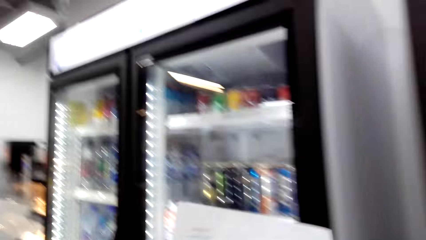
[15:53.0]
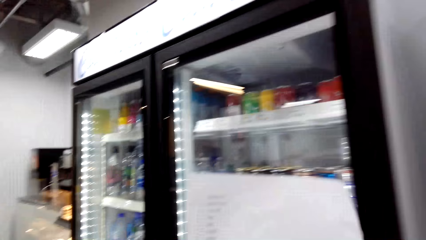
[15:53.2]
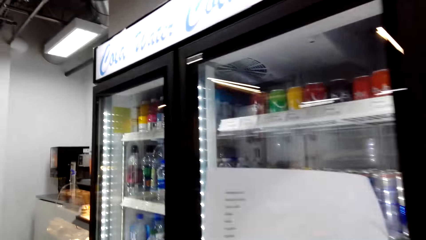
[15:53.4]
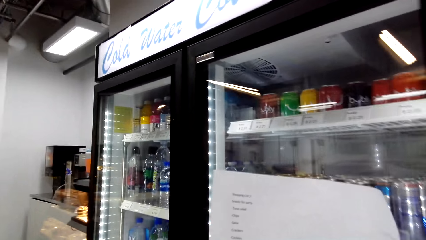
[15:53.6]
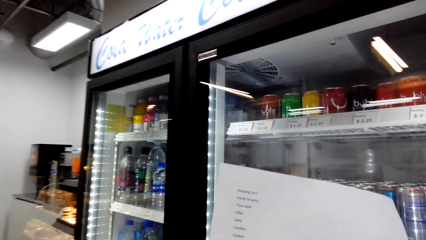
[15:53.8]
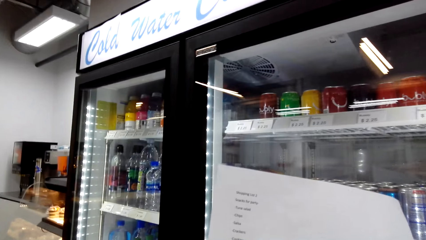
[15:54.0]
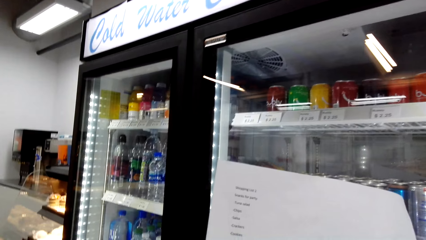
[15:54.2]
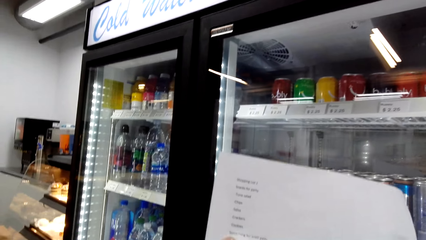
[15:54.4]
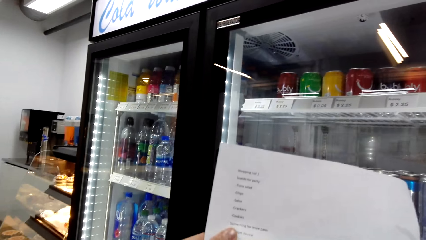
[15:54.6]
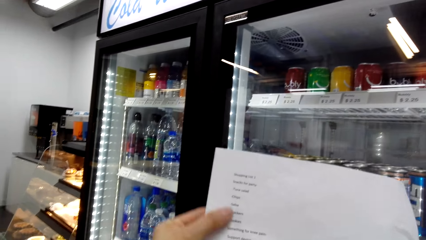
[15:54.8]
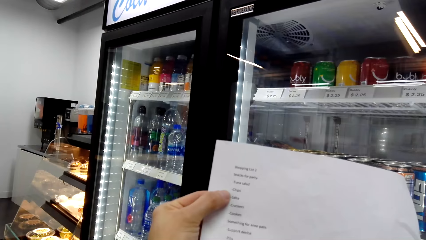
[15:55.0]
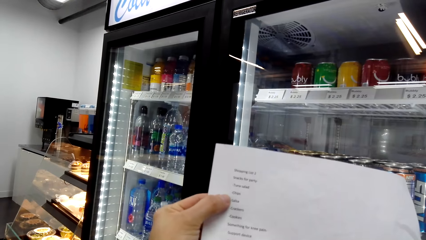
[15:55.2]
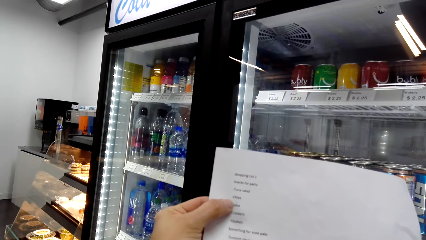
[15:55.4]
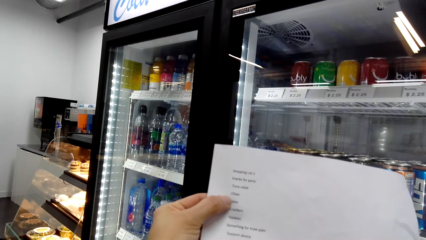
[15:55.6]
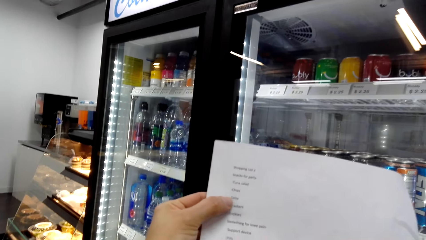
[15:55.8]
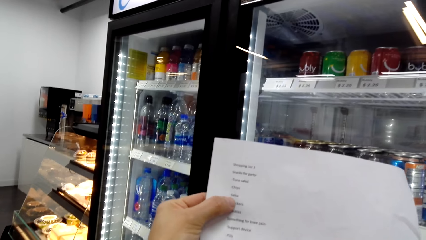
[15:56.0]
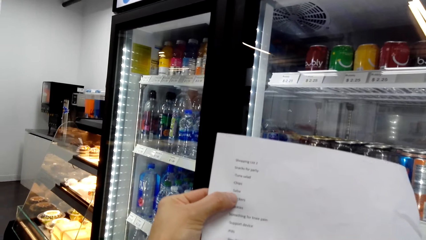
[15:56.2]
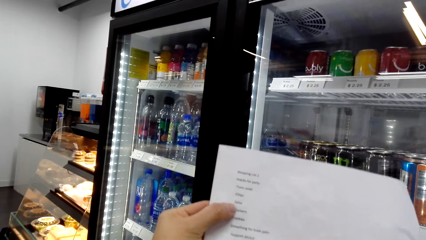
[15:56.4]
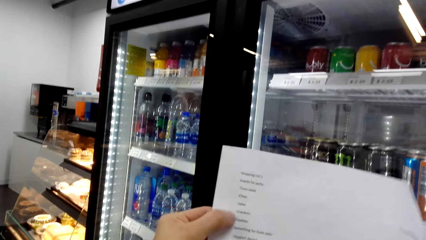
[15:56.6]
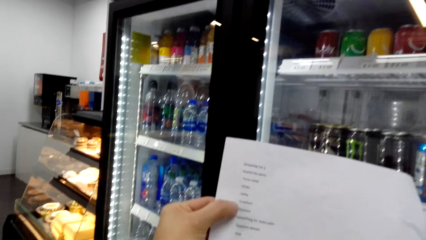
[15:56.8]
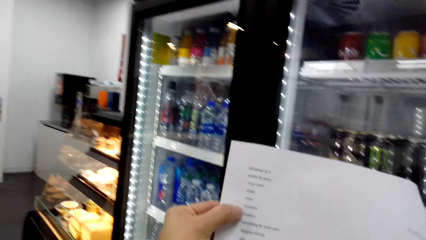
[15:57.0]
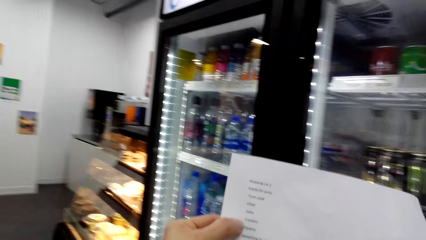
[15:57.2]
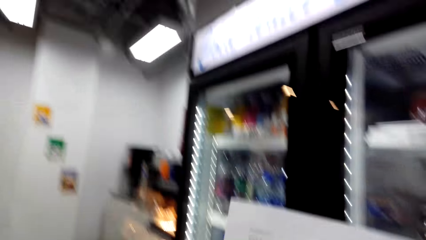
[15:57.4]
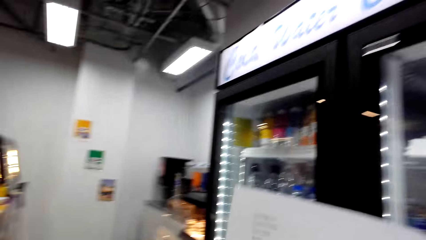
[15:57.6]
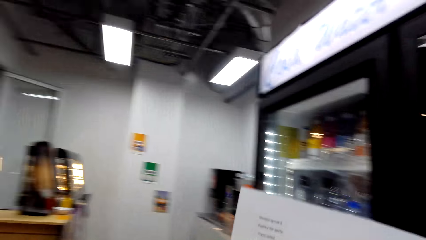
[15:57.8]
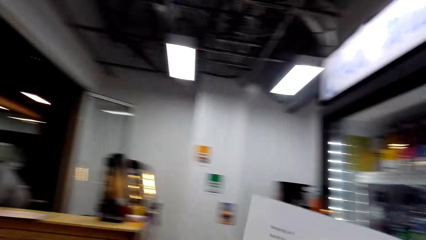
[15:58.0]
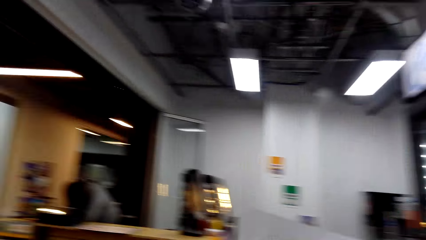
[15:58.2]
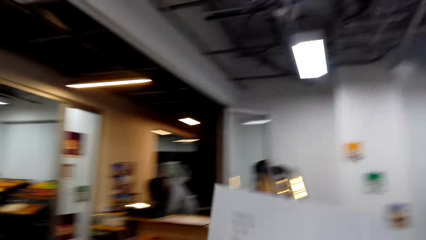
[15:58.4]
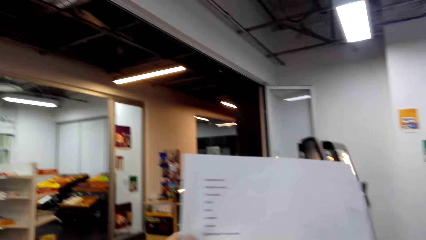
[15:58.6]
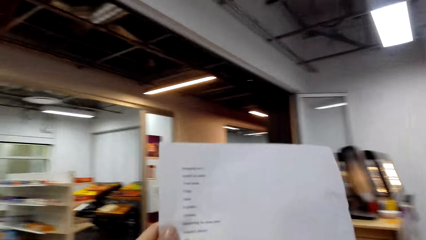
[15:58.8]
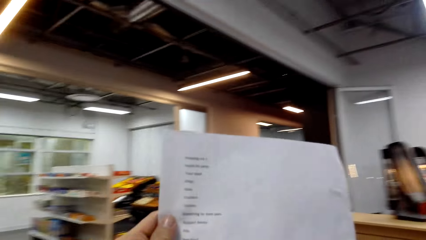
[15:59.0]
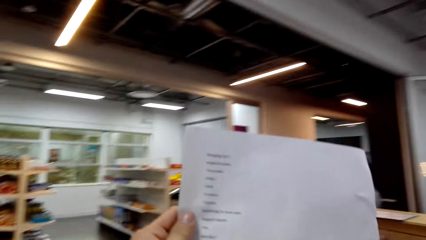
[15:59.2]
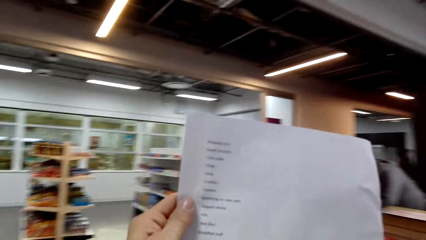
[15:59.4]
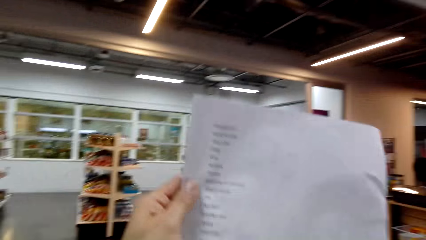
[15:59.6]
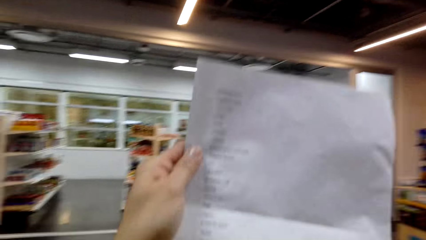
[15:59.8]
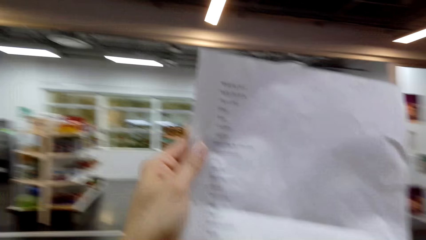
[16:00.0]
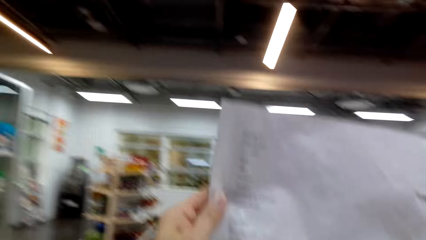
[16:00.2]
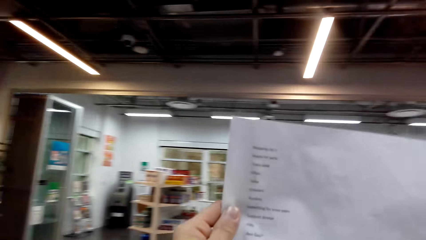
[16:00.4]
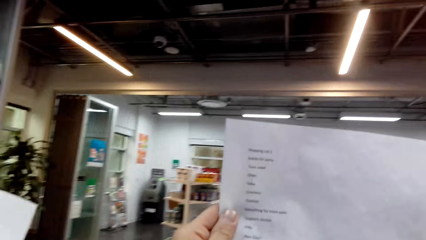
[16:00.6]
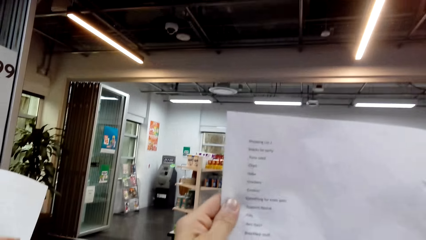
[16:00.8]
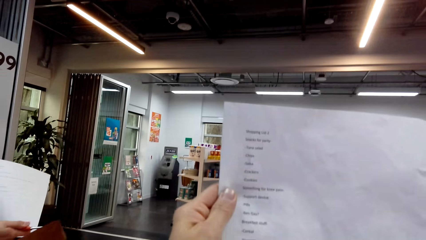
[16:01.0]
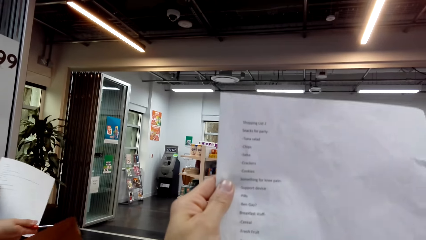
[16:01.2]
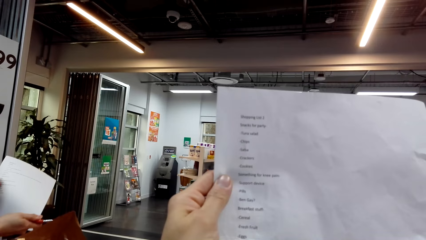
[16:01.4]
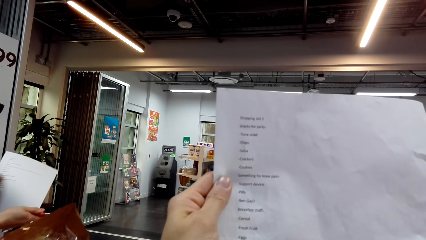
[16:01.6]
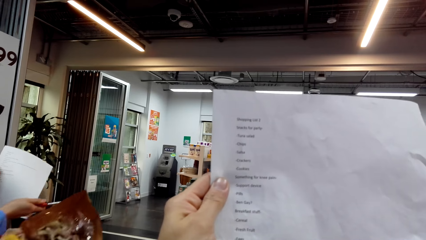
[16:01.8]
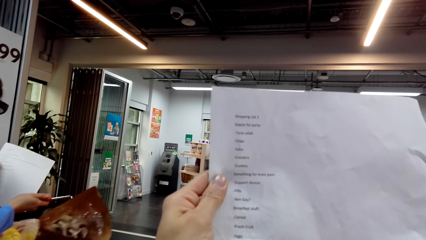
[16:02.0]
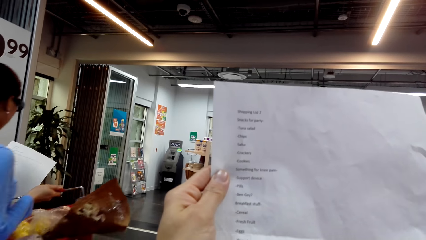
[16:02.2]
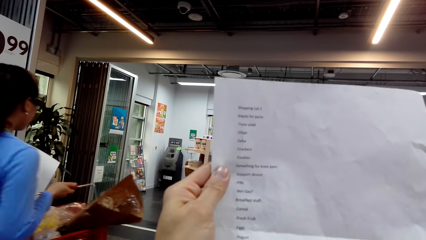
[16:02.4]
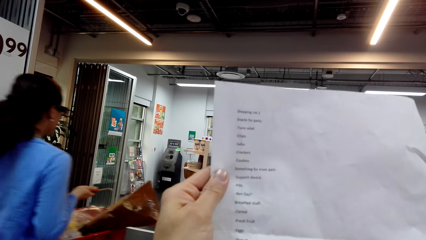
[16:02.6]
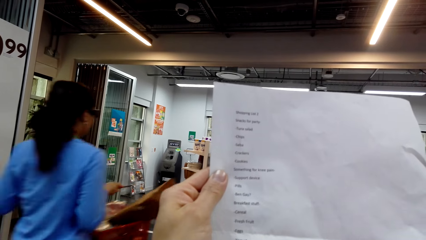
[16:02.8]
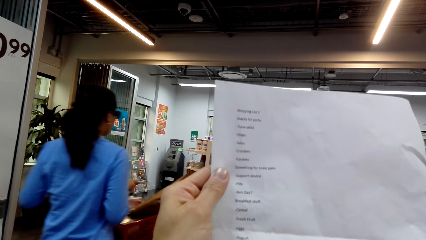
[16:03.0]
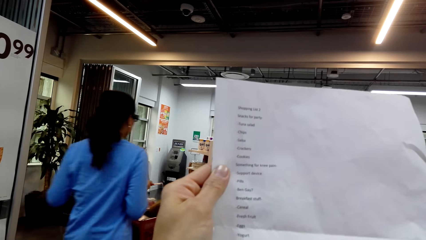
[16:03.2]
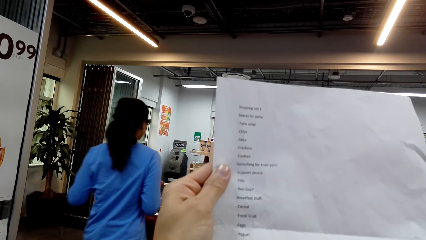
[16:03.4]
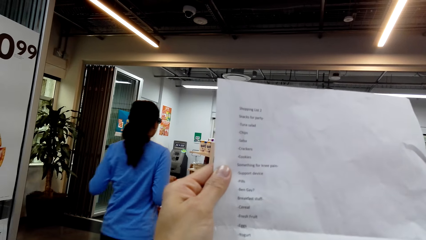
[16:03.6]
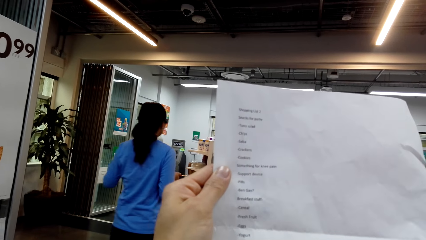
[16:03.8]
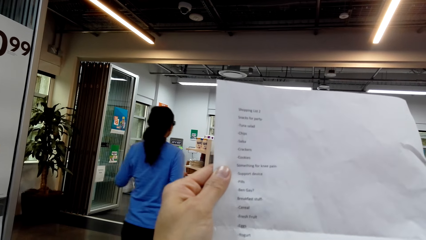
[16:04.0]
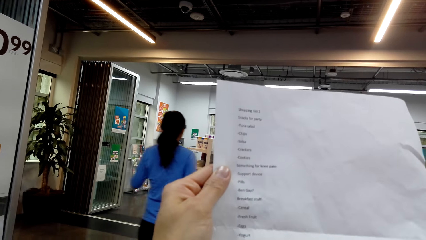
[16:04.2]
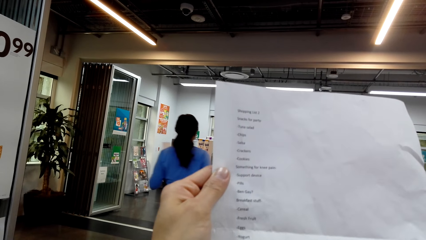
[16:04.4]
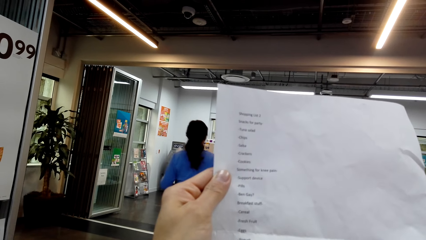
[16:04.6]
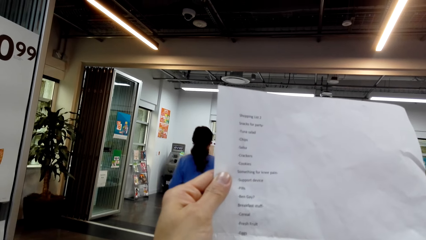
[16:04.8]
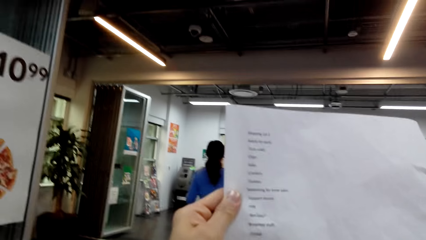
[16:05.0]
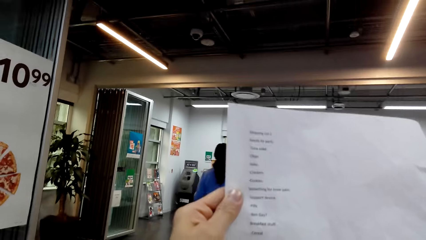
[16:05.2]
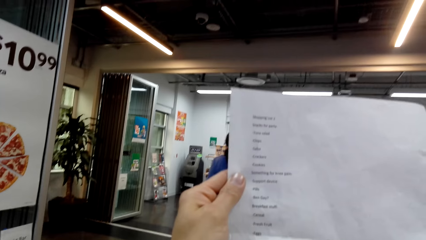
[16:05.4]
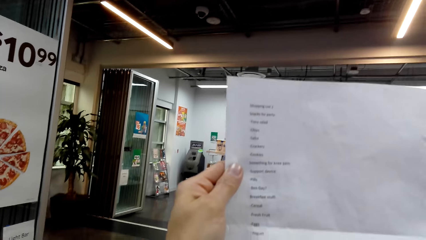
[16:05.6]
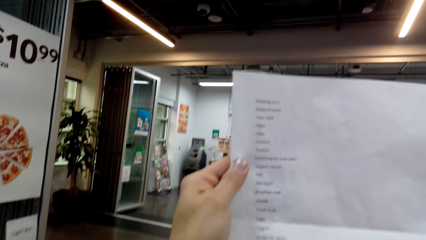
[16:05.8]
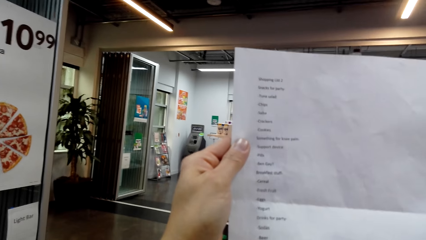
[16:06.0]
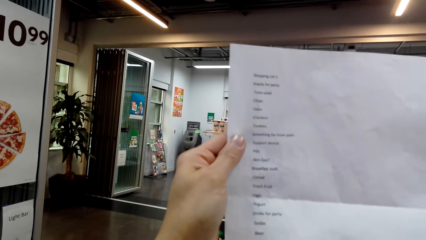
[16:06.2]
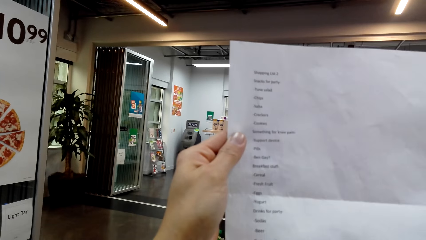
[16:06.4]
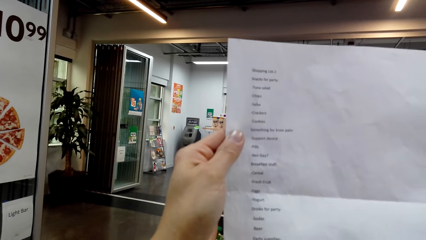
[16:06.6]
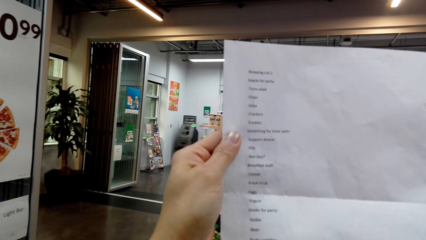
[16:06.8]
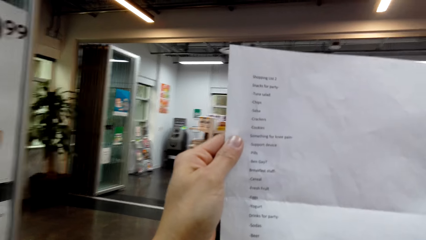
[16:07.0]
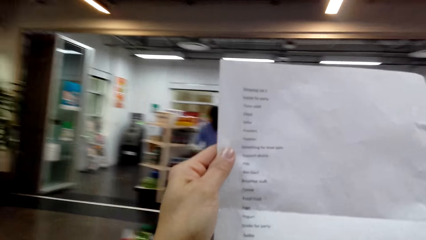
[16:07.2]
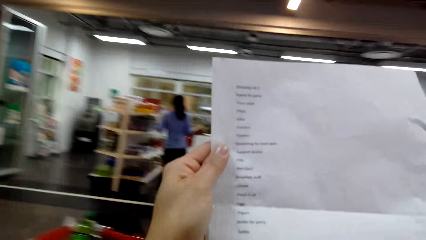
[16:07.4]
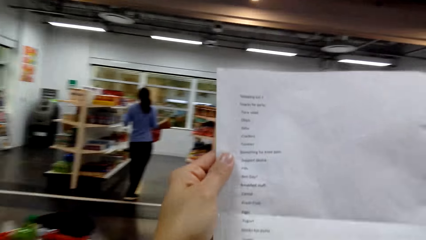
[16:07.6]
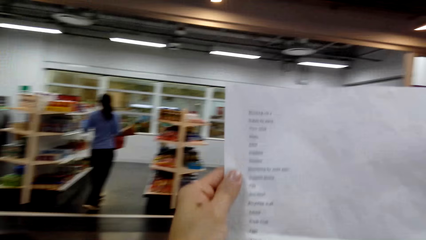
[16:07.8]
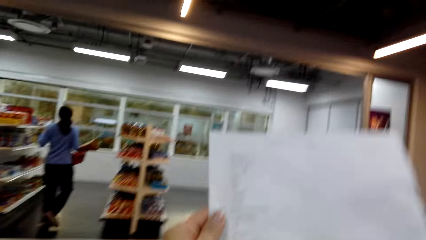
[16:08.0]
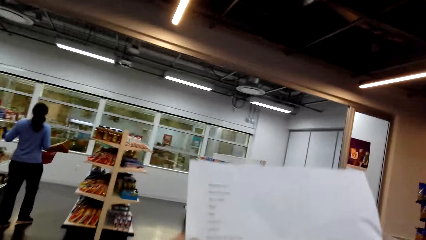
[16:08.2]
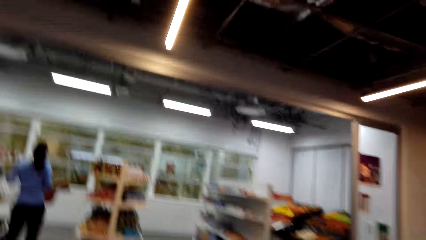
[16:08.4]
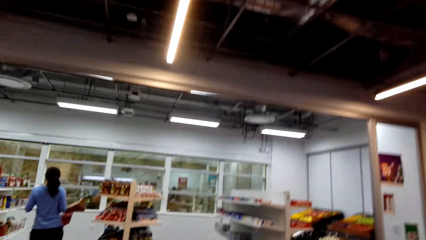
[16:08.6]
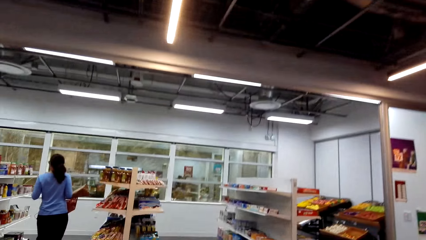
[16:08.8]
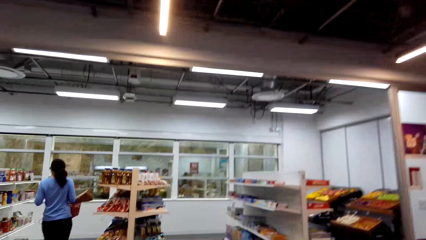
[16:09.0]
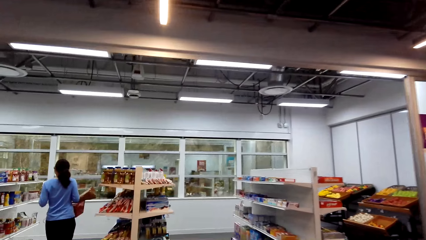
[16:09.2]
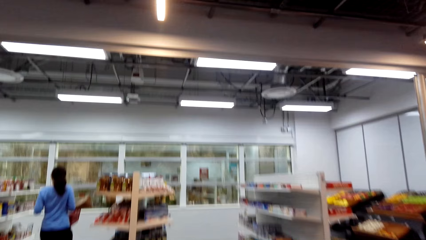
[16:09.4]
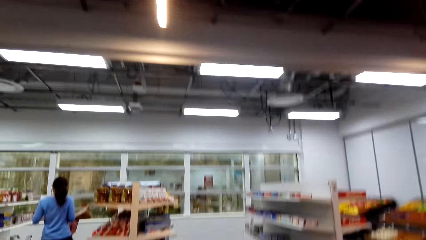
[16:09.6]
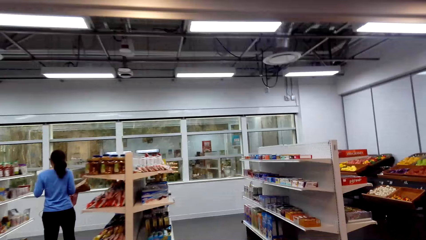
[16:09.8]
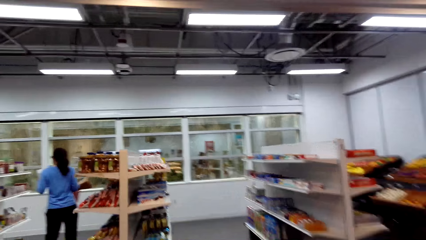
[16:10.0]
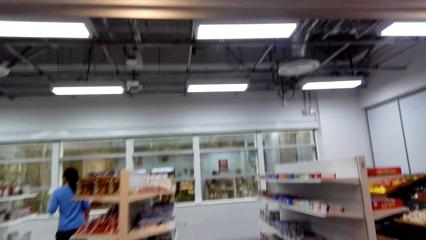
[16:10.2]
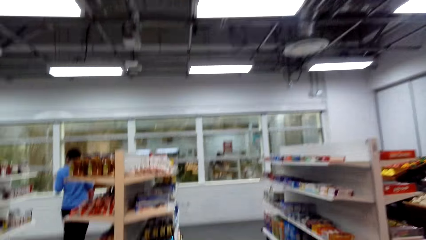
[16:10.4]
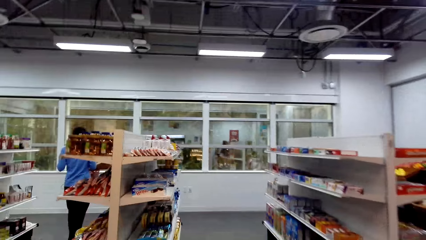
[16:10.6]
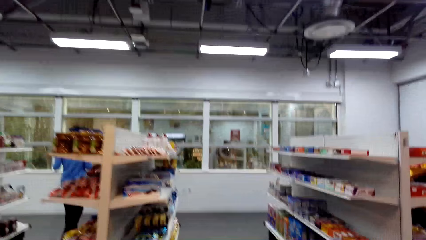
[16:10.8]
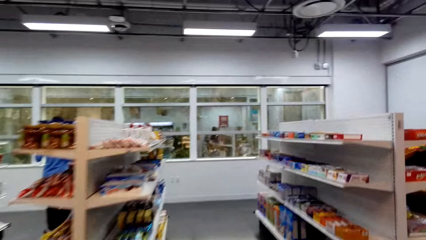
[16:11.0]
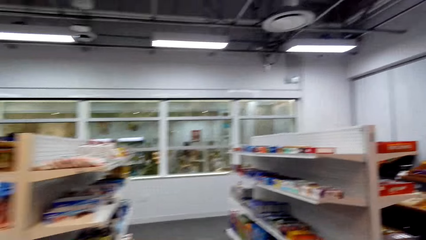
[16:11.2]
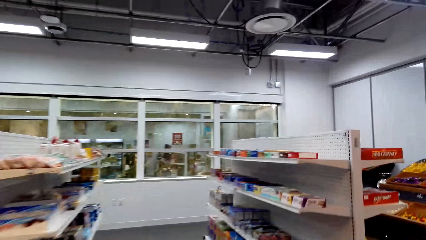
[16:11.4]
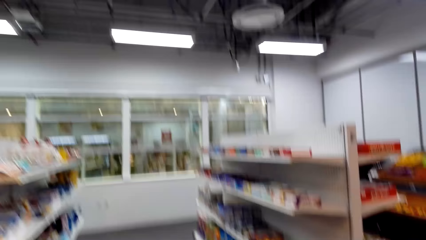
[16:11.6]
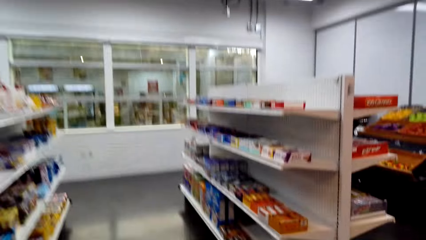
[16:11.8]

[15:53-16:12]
The camera wearer looks at the record list. The camera wearer and a woman look around the supermarket. The camera wearer looks at the record list. The camera wearer and the woman walk around the supermarket.
